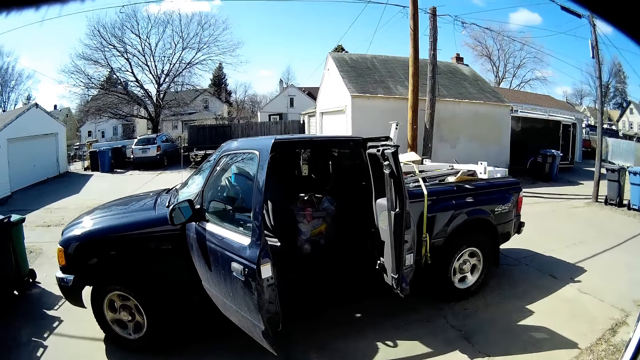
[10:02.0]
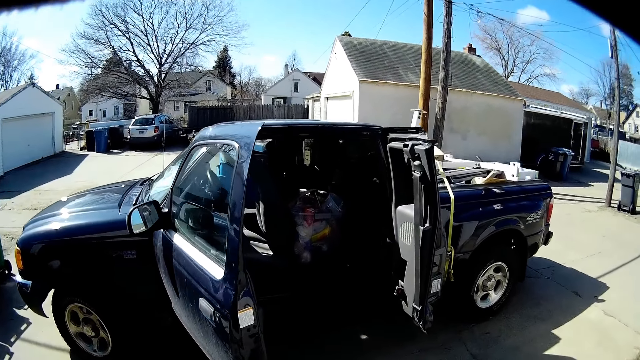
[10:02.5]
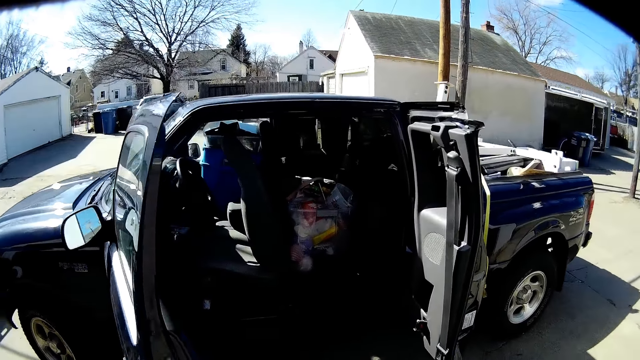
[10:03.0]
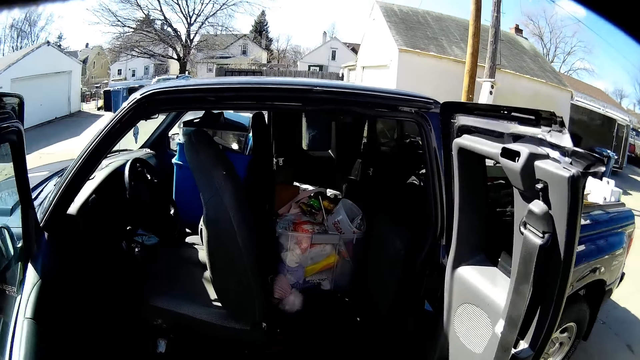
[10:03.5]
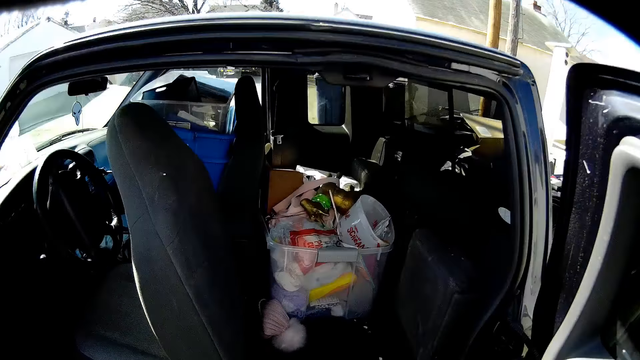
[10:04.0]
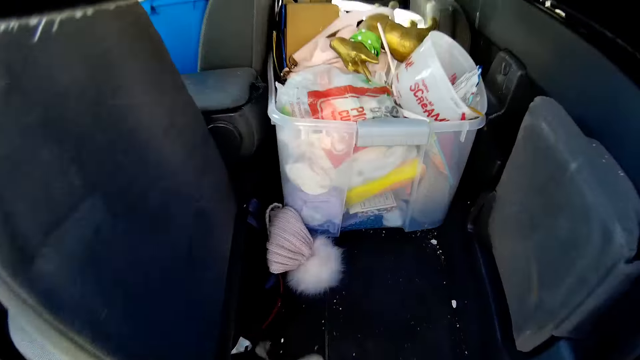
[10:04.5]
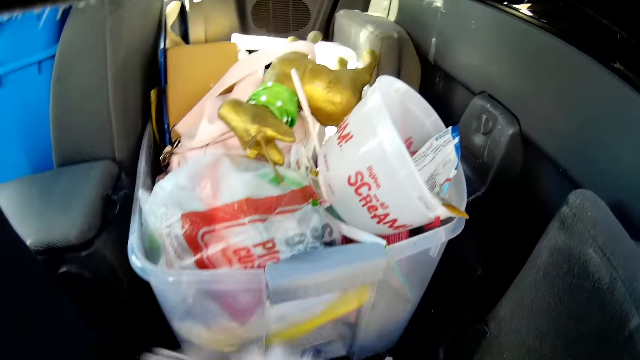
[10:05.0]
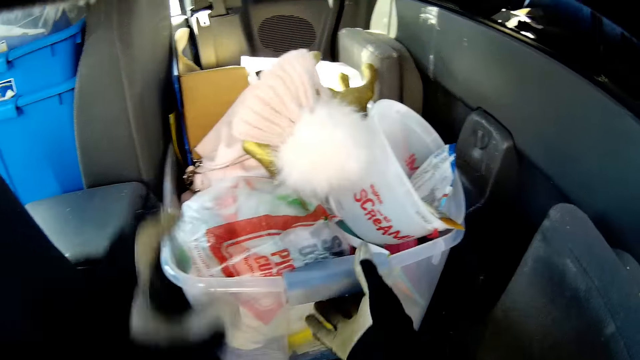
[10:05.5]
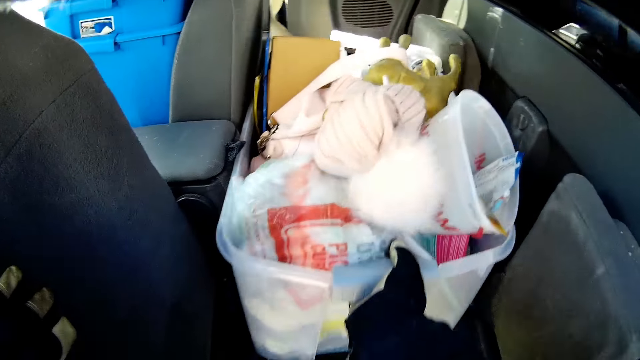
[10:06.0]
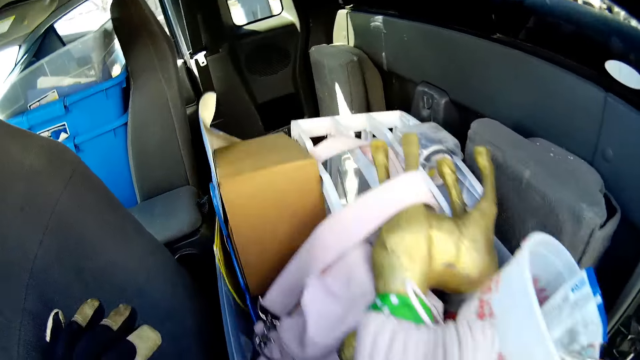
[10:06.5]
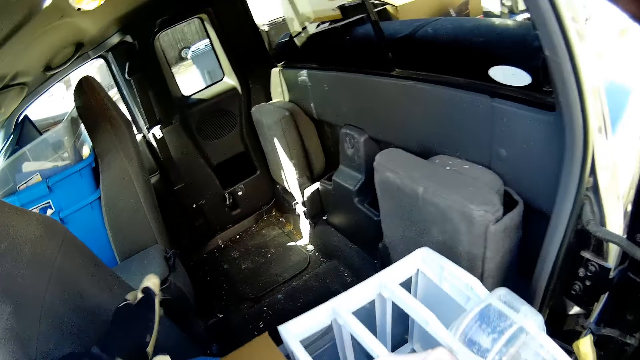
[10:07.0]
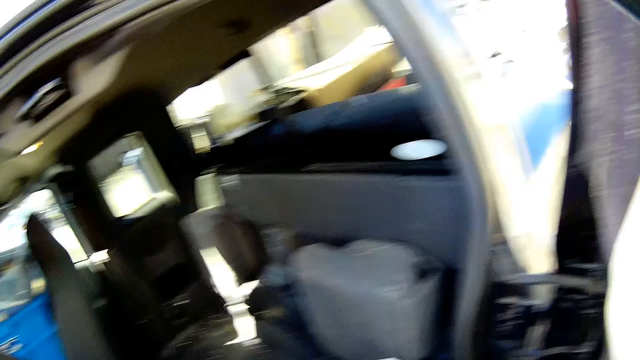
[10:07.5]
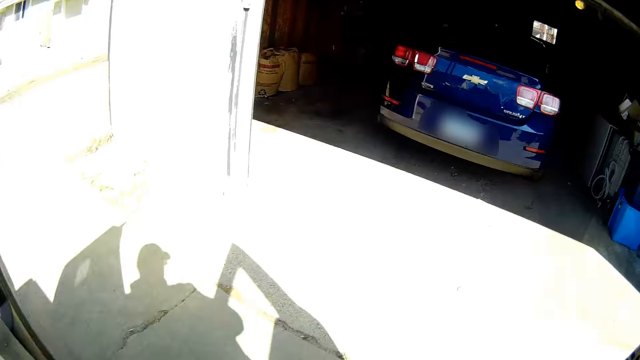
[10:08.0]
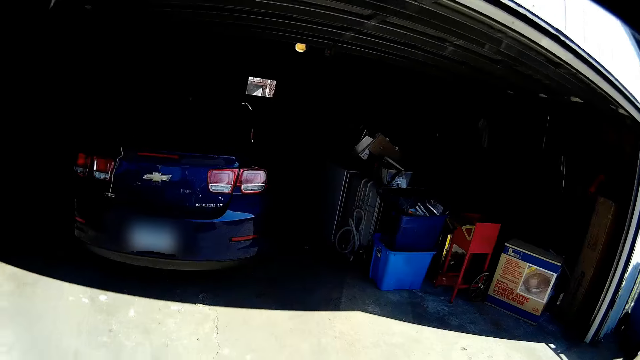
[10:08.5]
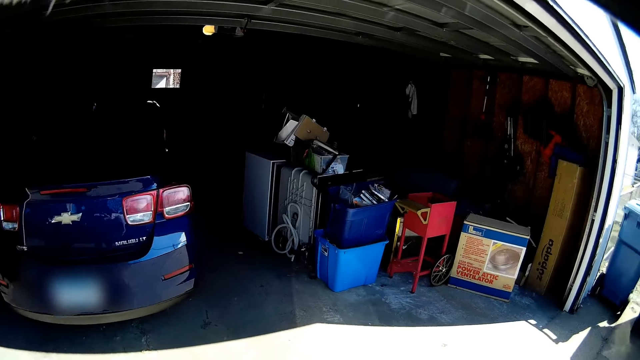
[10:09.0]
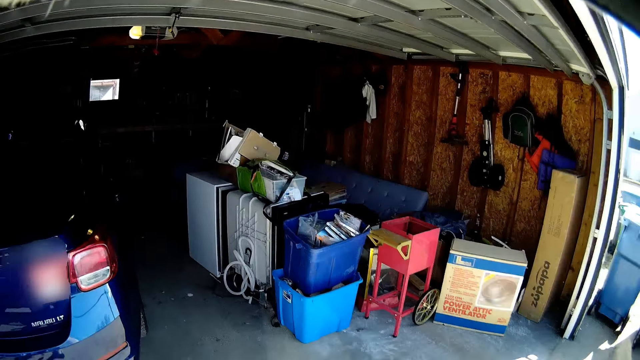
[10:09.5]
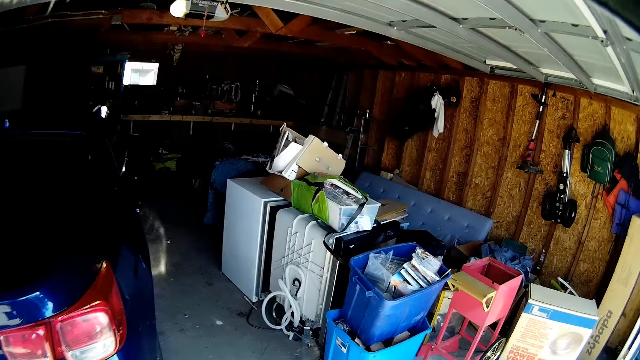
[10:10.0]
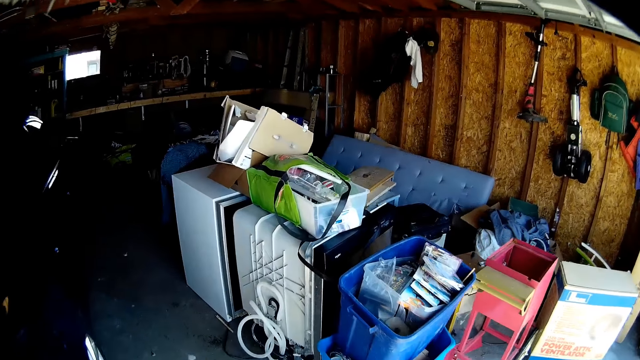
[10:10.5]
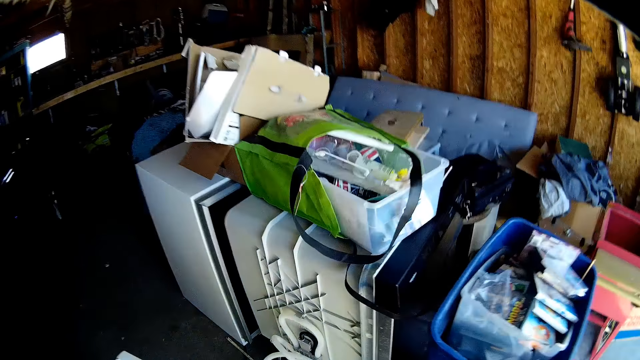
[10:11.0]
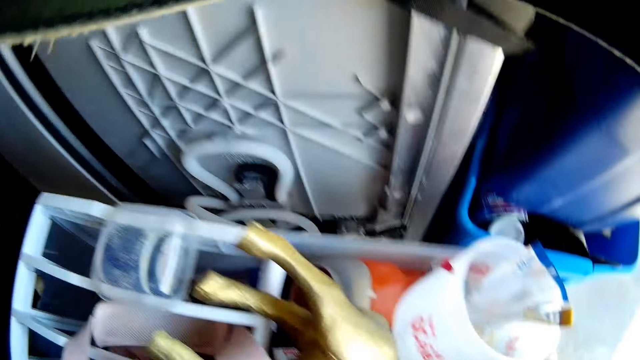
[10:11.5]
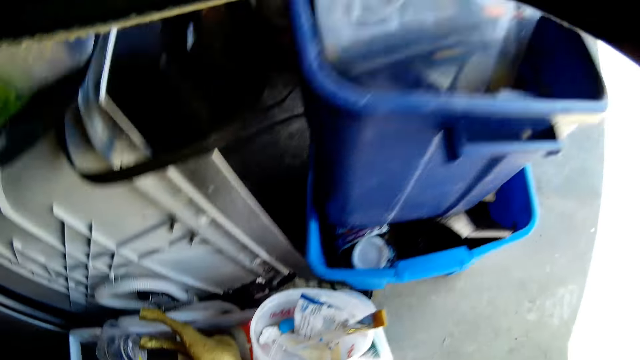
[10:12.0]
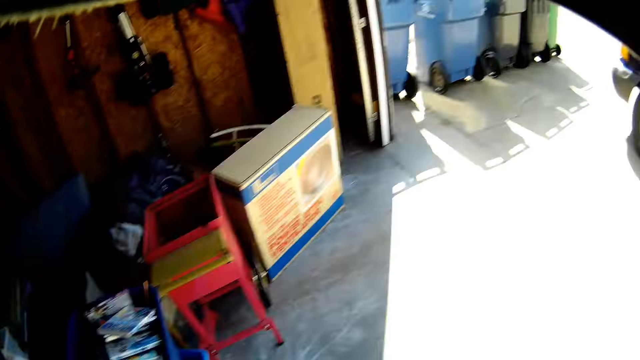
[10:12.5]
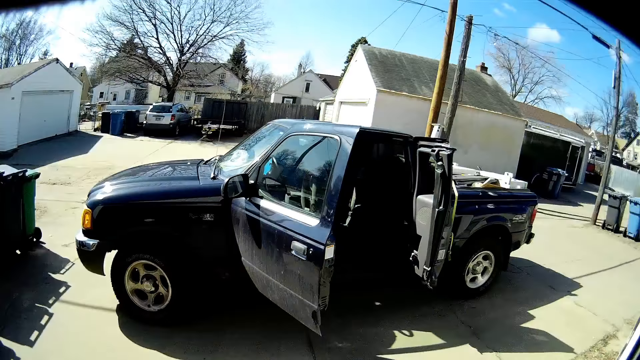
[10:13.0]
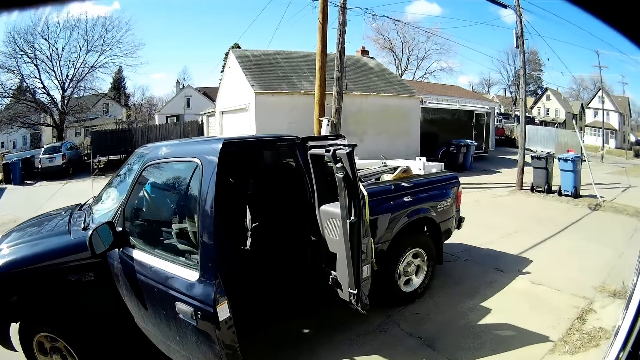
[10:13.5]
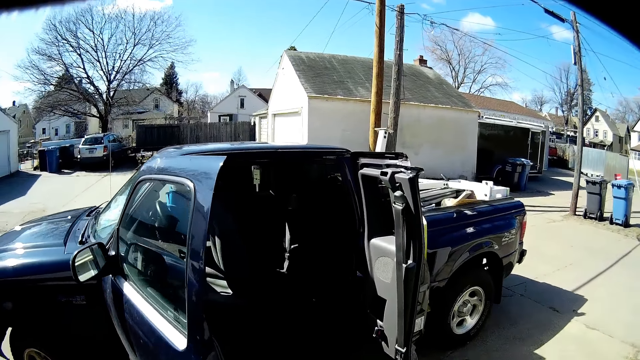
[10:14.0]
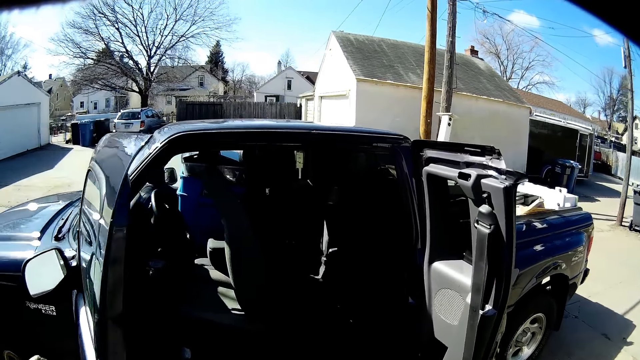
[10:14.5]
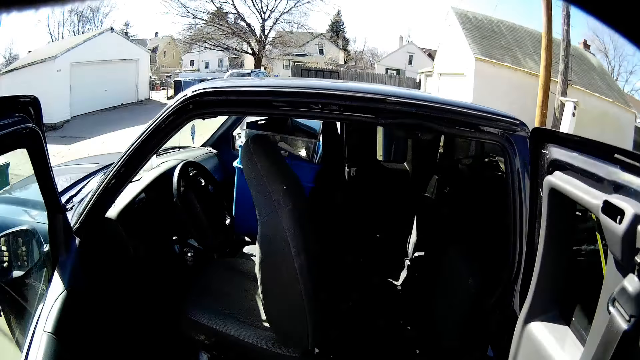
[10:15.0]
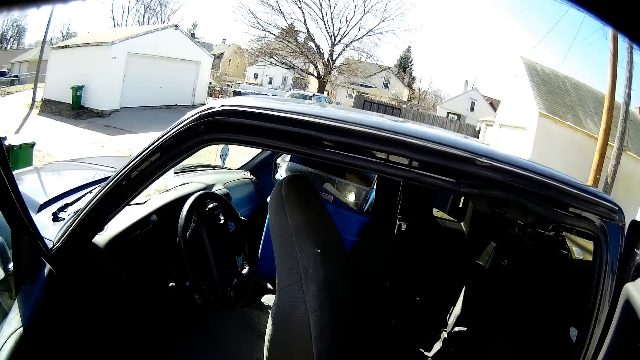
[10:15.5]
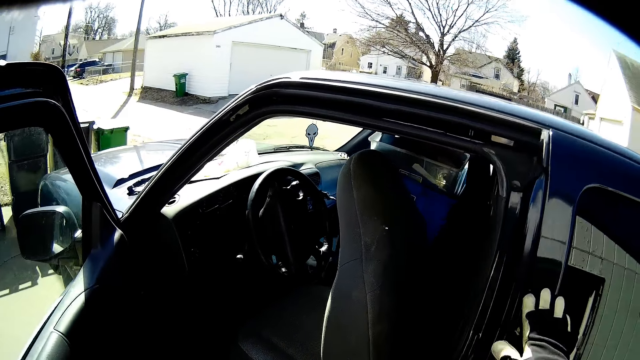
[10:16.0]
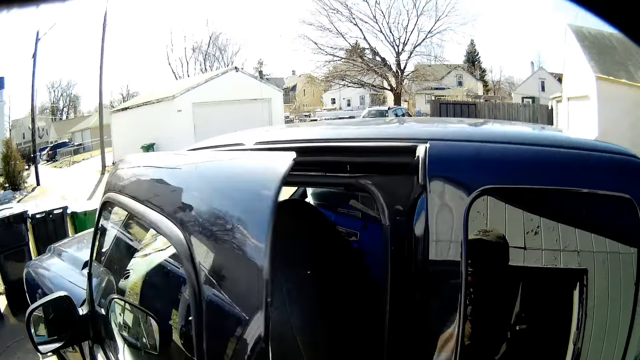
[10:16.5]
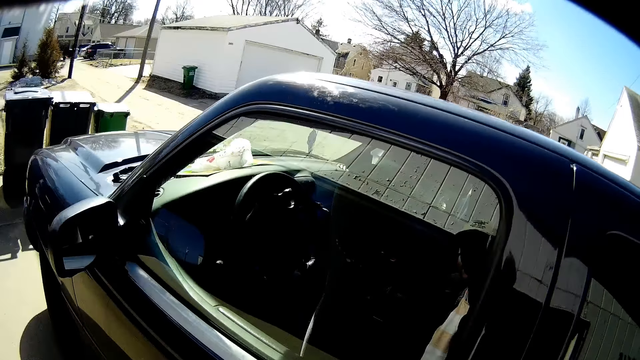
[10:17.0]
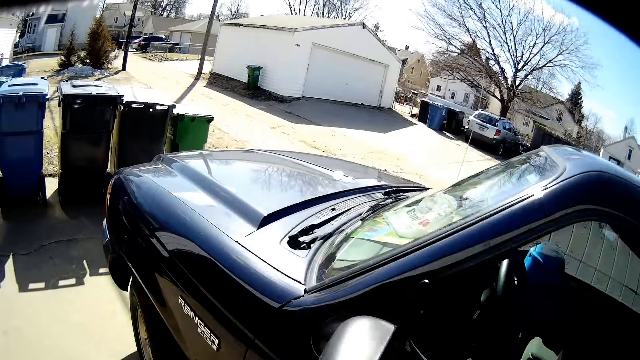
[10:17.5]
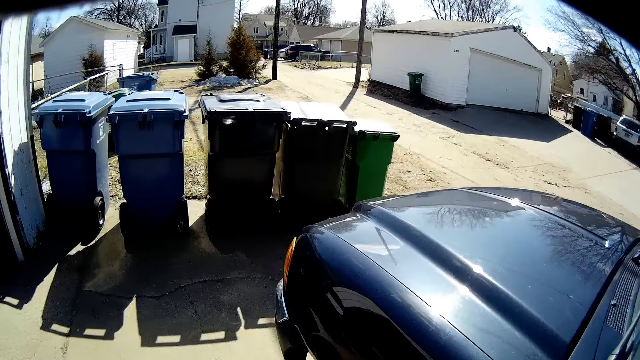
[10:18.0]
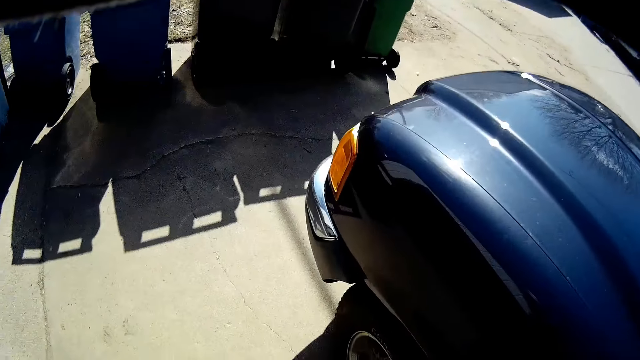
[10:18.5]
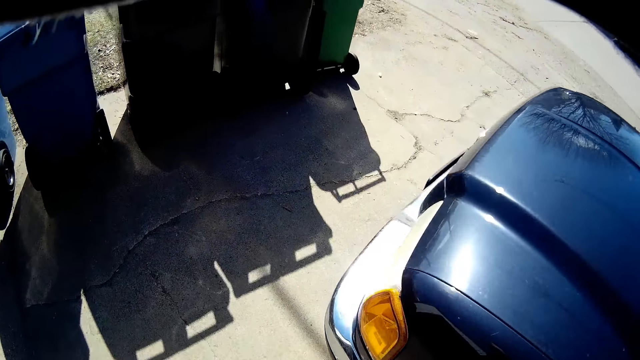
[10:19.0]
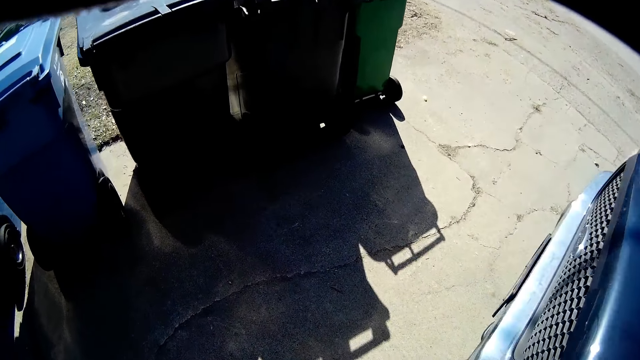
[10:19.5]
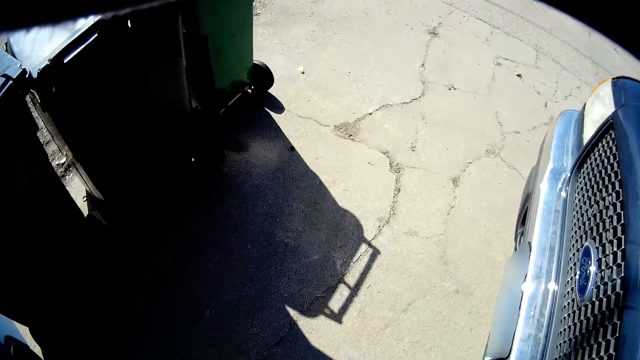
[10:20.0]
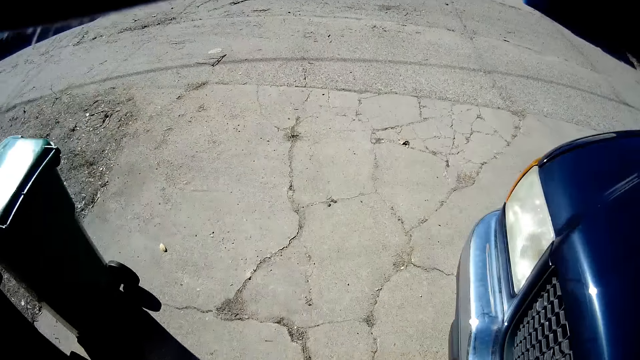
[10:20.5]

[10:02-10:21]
The camera wearer picks up a carton or bucket. They walk towards the workshop. They put the bucket on the floor. They walk towards the car. They close the truck doors. They walk around the truck.

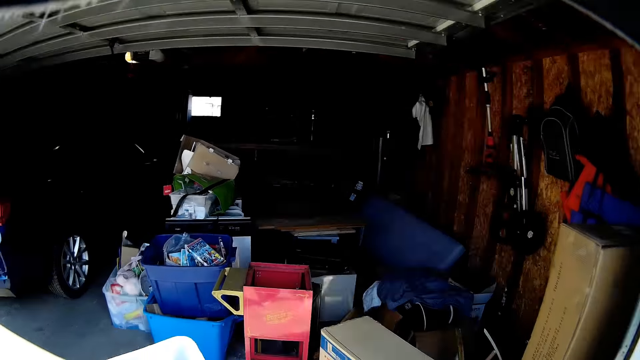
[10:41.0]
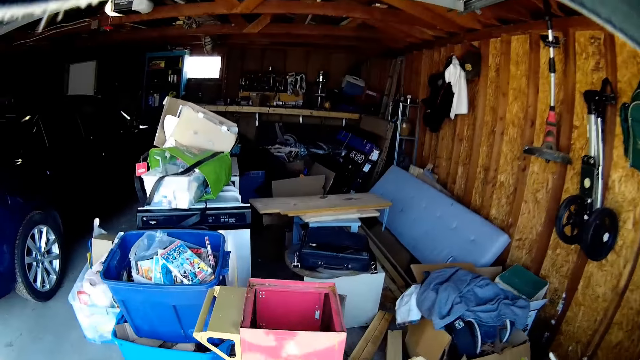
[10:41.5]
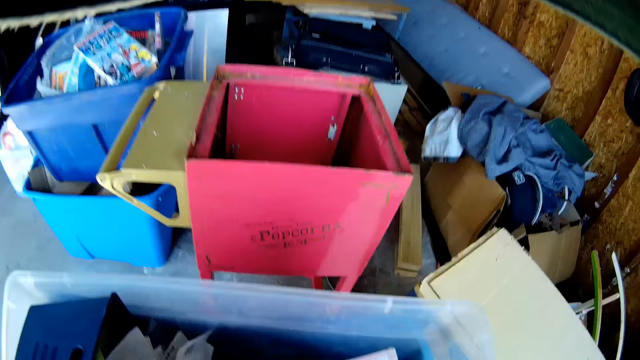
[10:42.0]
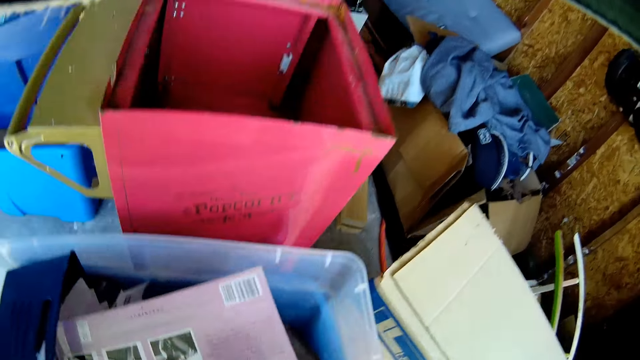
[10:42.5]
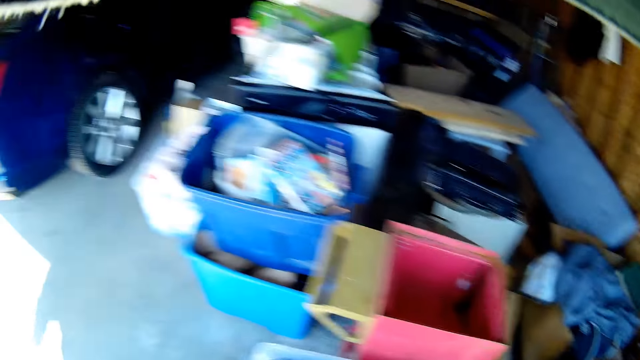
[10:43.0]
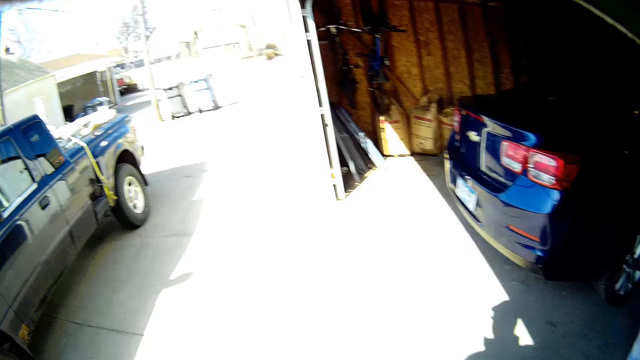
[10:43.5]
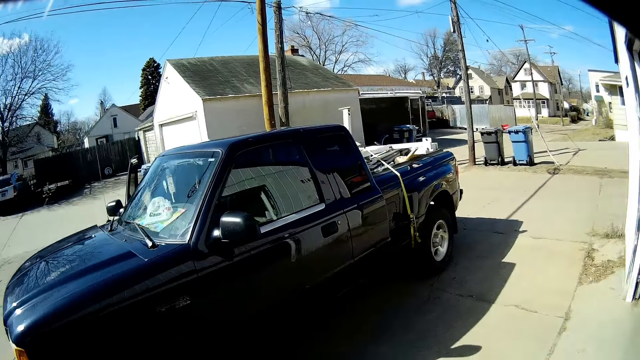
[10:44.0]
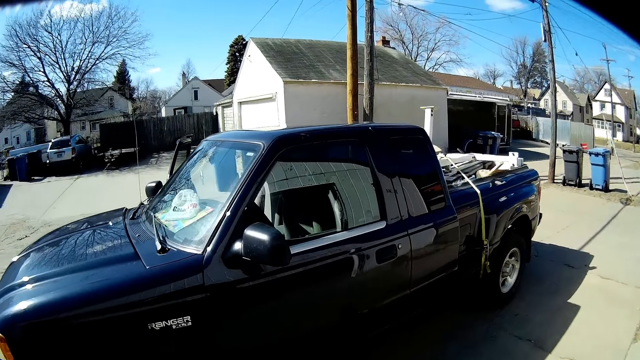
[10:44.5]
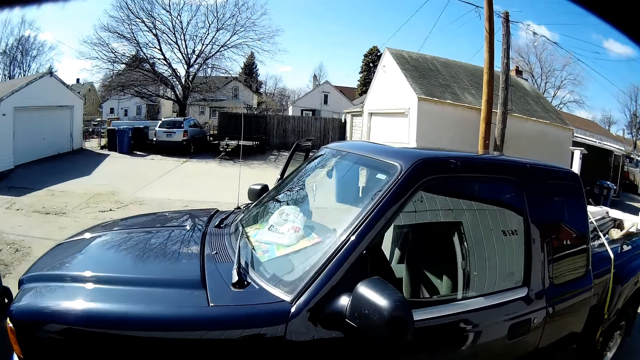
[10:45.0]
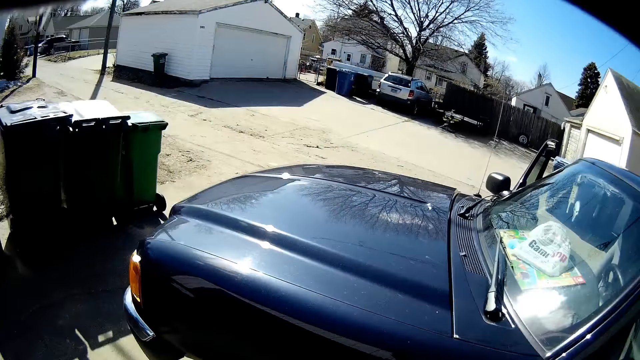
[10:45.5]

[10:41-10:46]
The camera wearer puts the crates inside the store. They walk towards the car.
